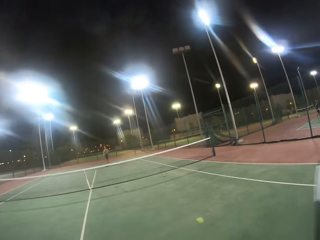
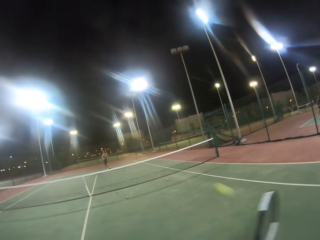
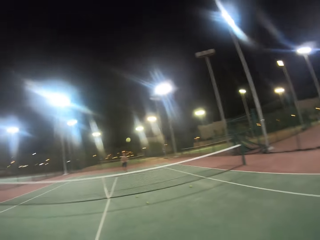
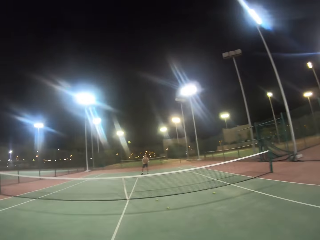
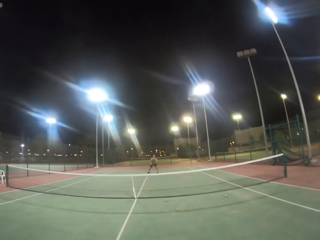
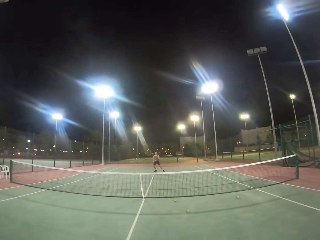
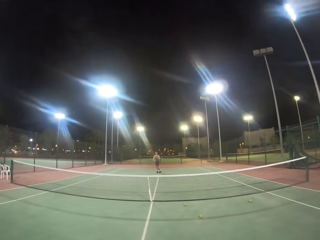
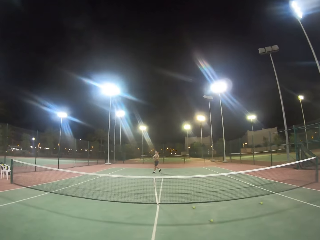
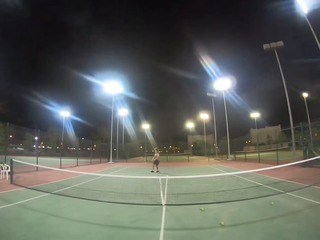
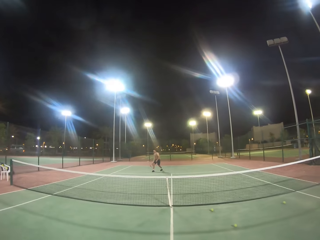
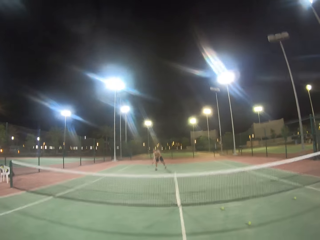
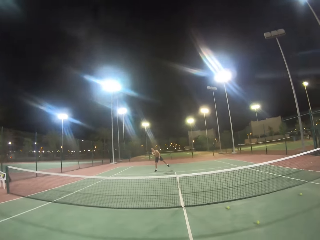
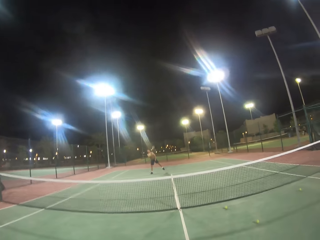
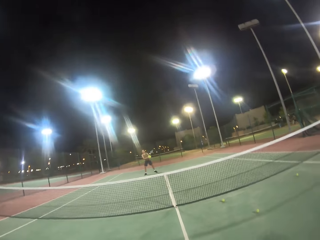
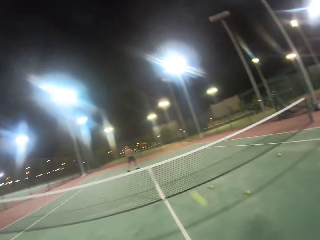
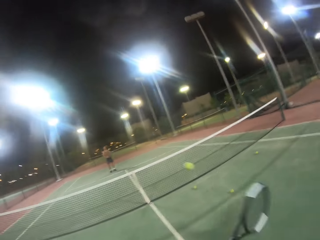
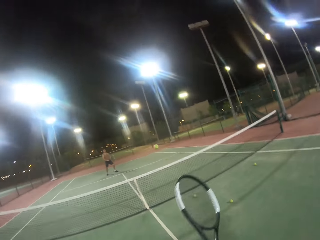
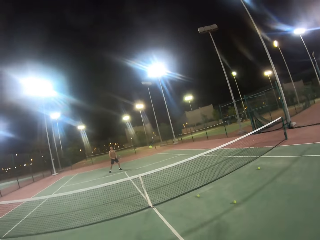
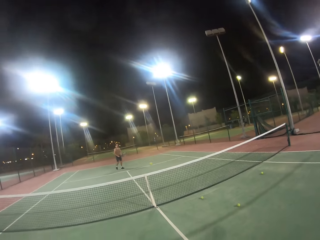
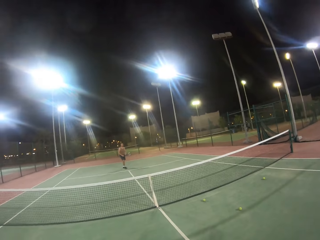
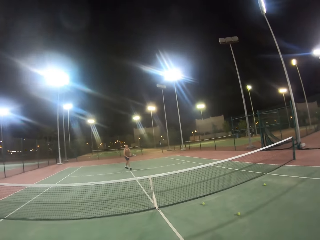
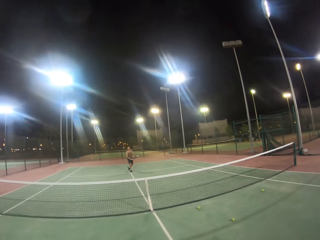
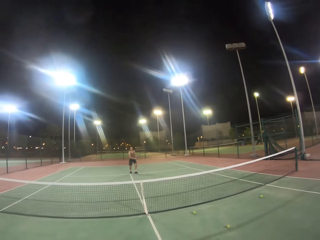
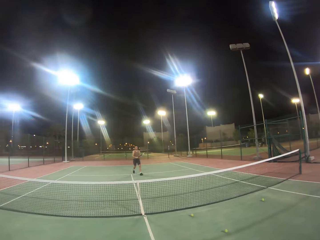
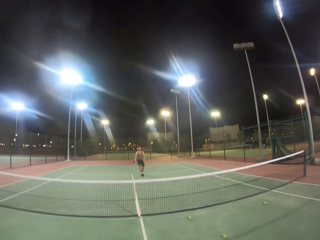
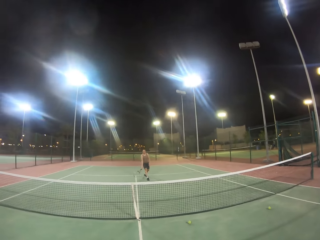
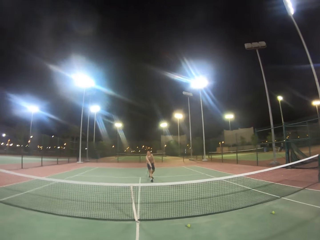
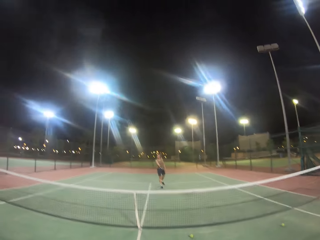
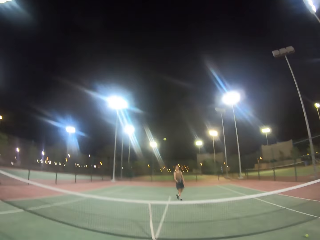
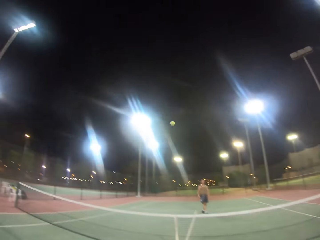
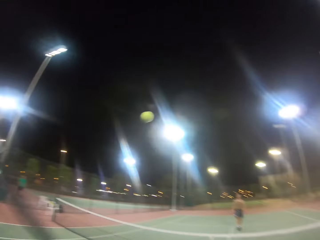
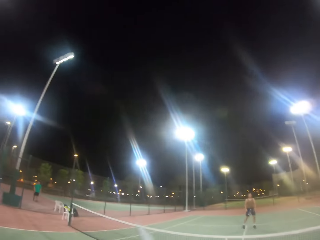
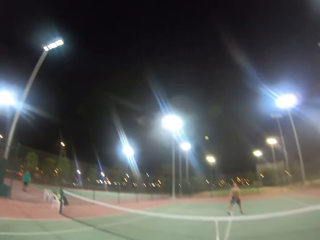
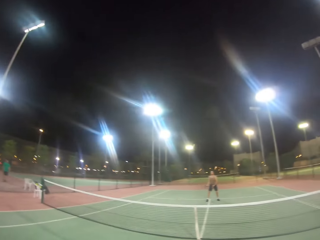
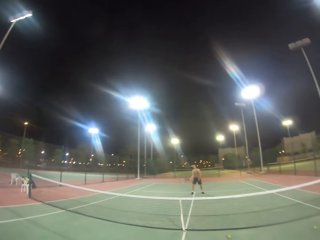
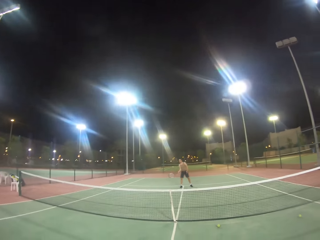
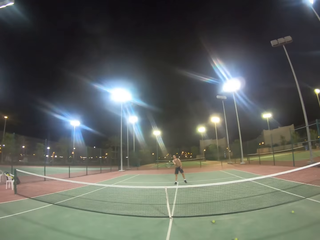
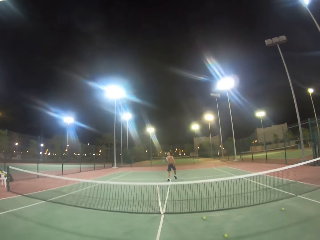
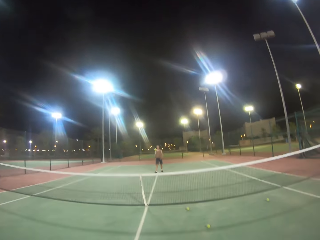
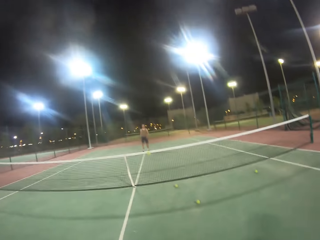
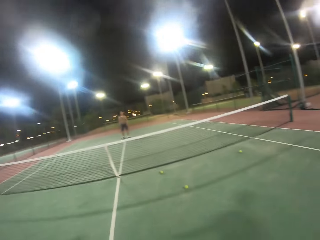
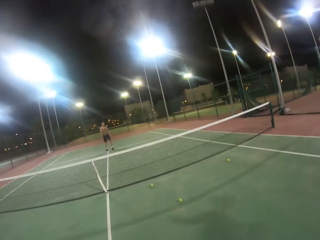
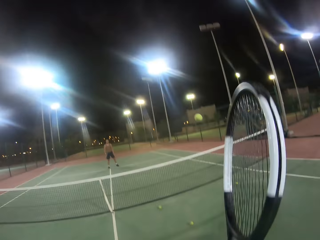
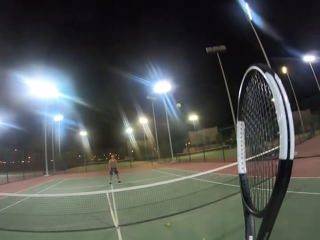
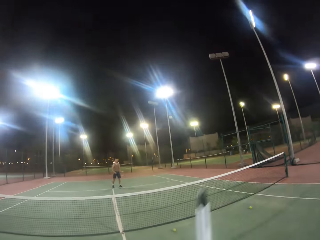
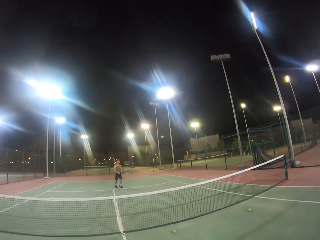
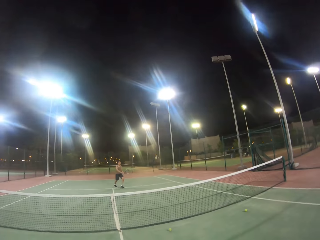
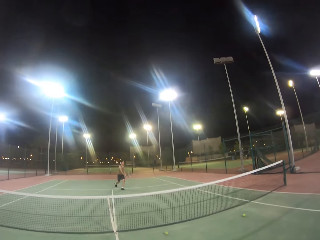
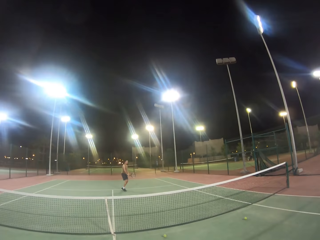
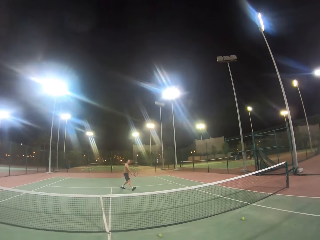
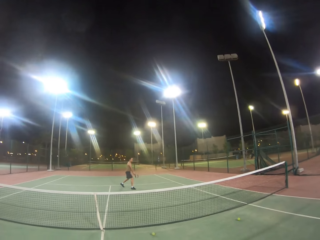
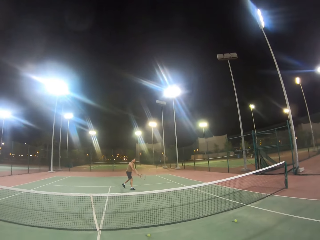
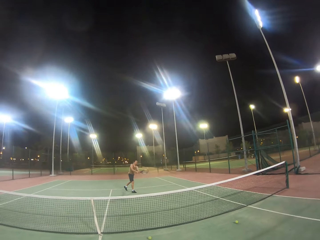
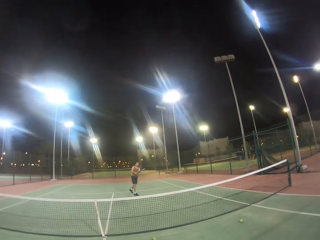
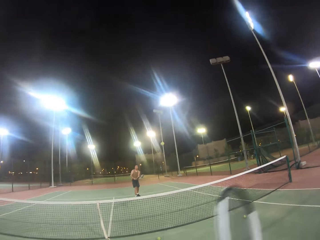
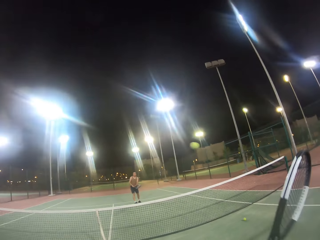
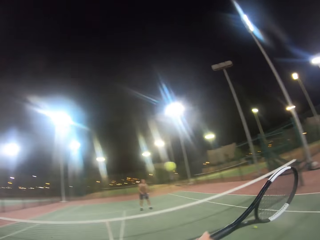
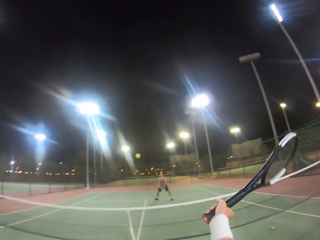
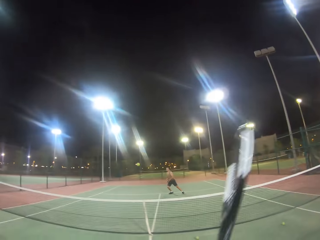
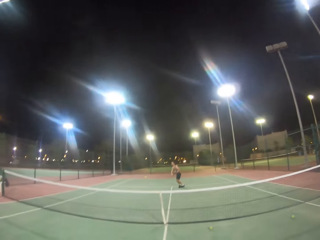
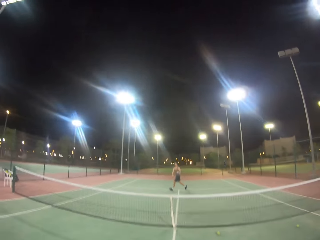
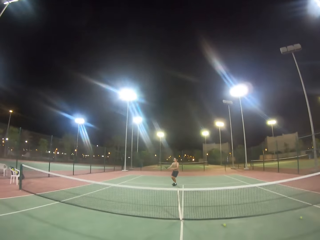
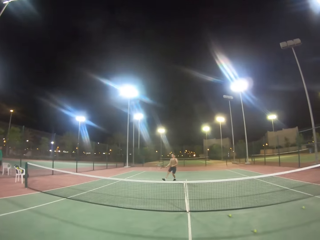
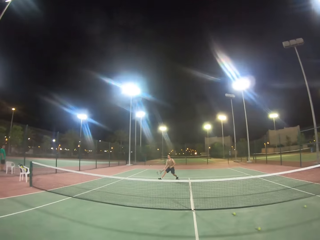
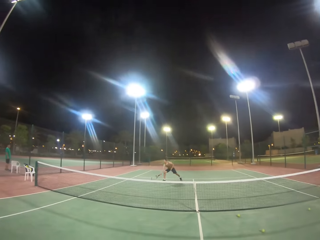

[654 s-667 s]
A man hits the ball with the racket. The camera wearer hits the ball with the racket. The man hits the ball with the racket. The camera wearer hits the ball with the racket. The man hits the ball with the racket. The camera wearer hits the ball with the racket. The man hits the ball with the racket. The camera wearer hits the ball with the racket. The man hits the ball with the racket. The camera wearer hits the ball with the racket.

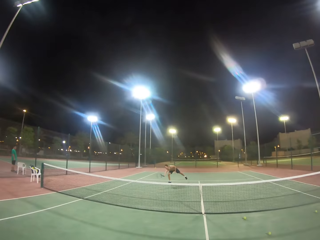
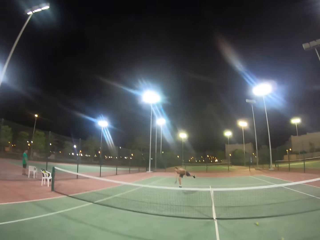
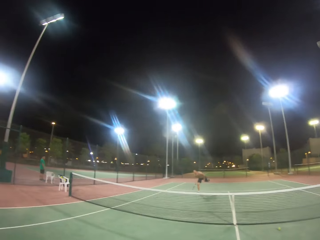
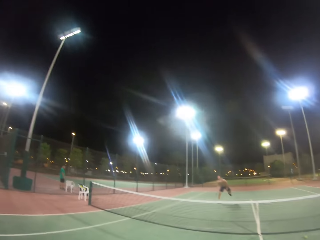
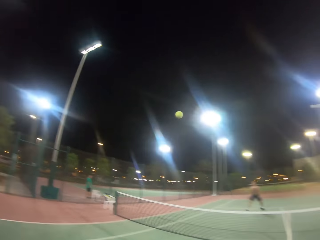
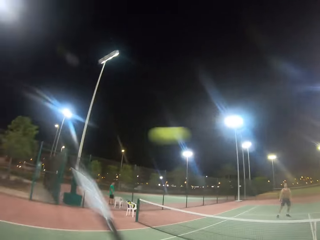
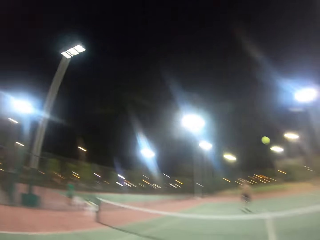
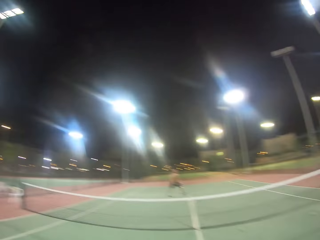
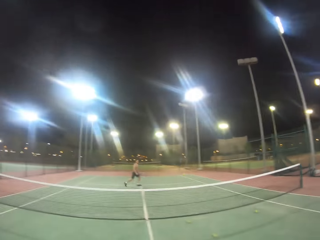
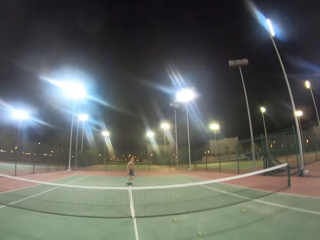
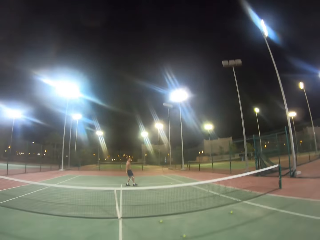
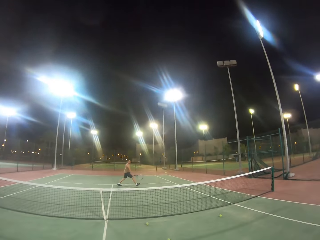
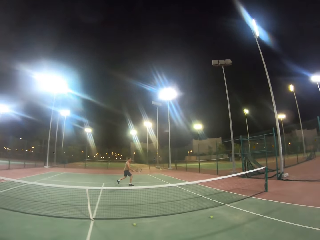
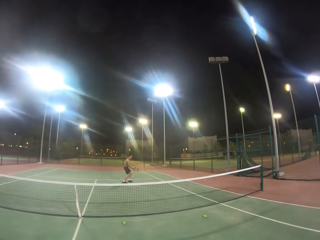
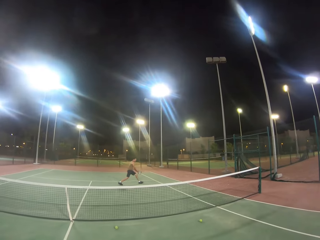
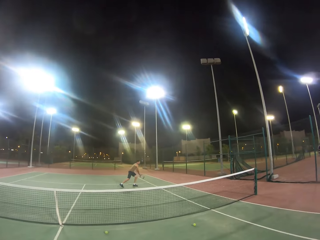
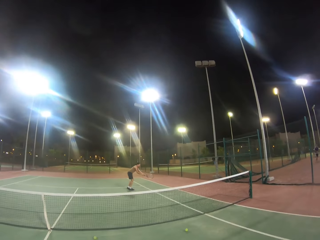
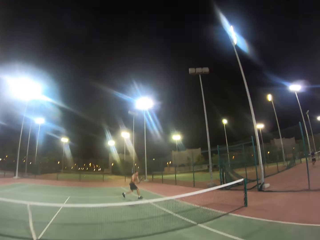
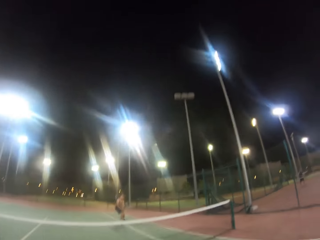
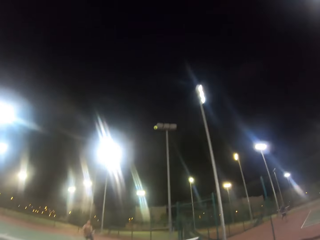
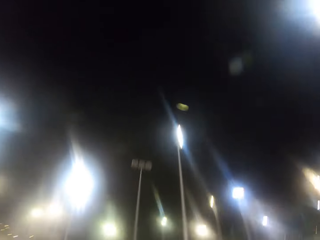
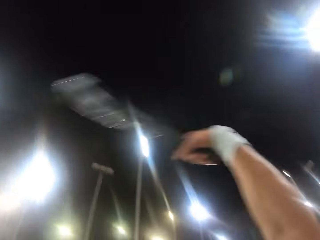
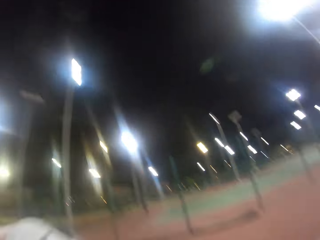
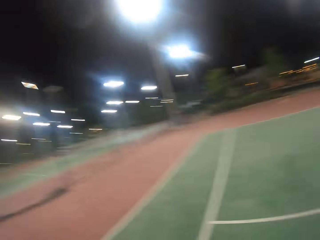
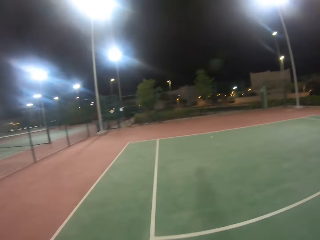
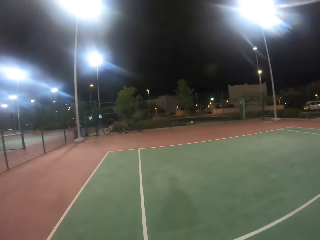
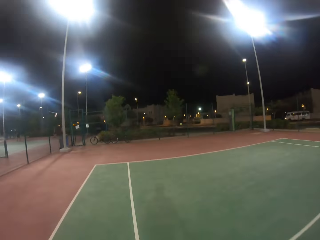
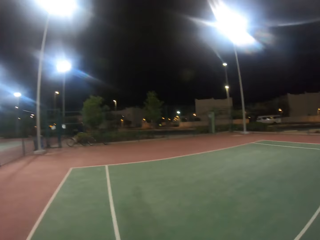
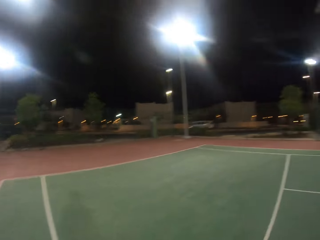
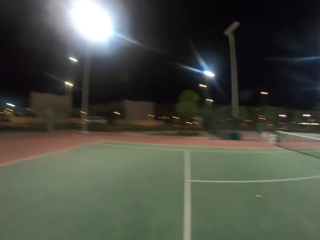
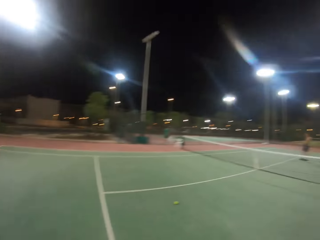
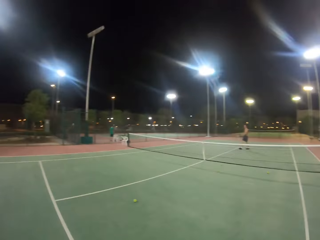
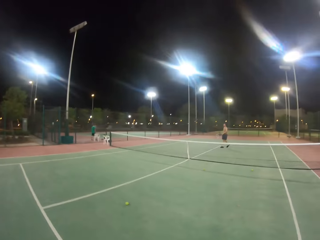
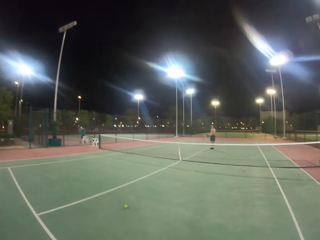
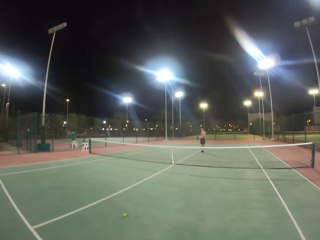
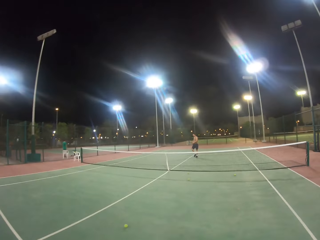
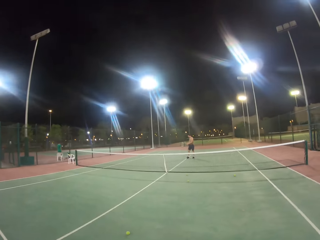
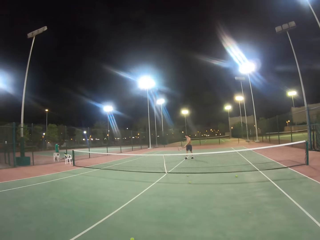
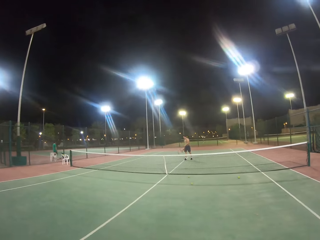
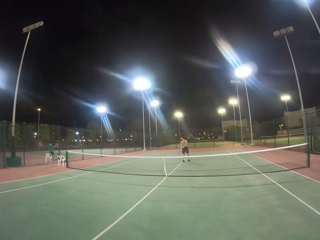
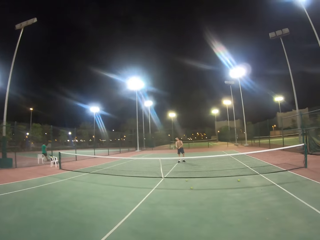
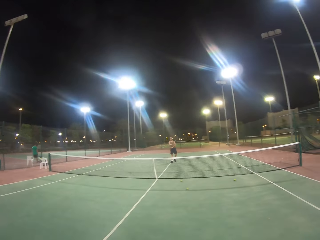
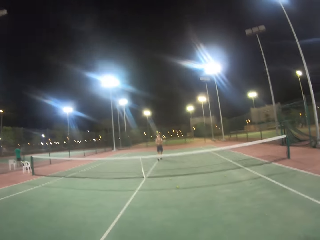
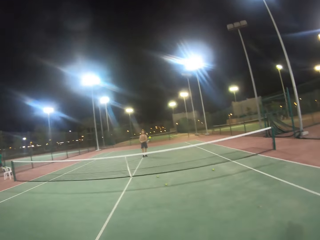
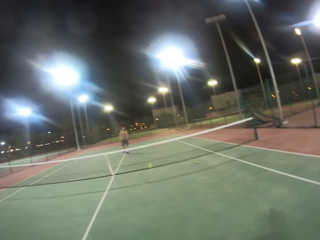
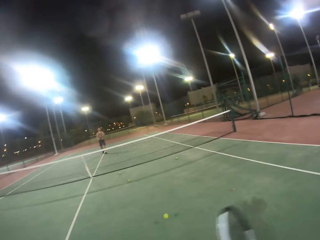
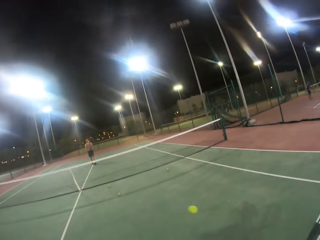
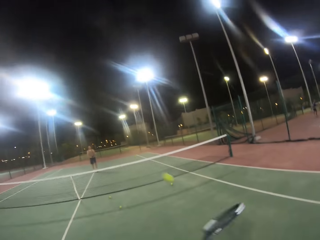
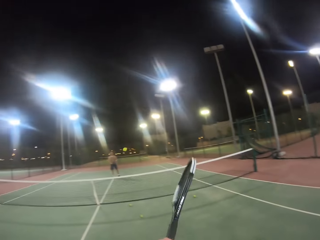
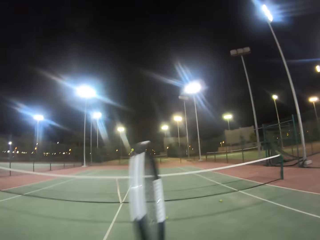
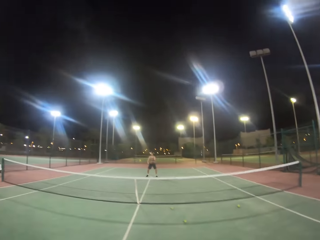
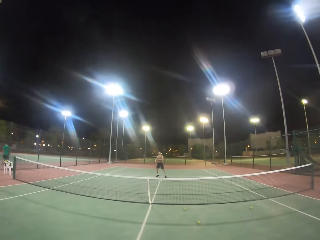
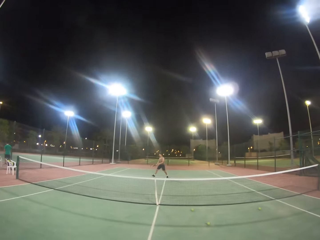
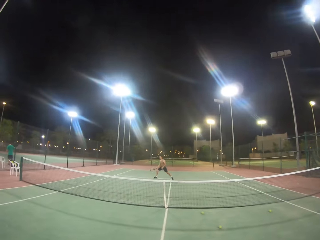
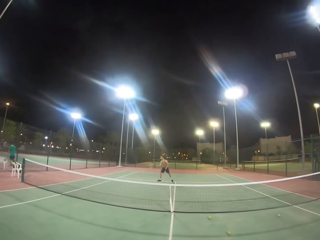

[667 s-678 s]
A man hits the ball with the racket. The camera wearer hits the ball with the racket. The man hits the ball with the racket. The camera wearer hits the ball with the racket. They look around the badminton court. The man hits the ball with the racket. The camera wearer hits the ball with the racket.
